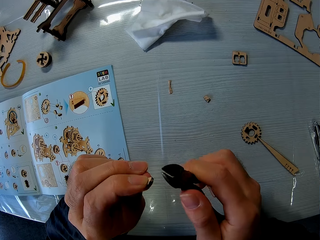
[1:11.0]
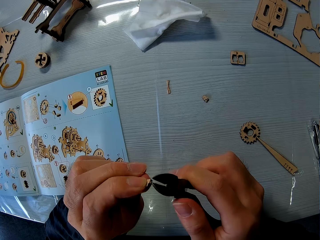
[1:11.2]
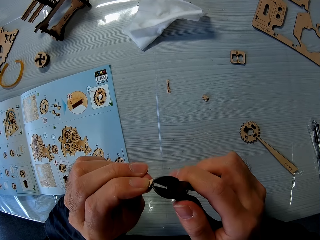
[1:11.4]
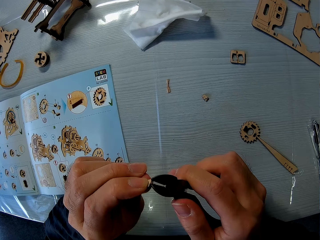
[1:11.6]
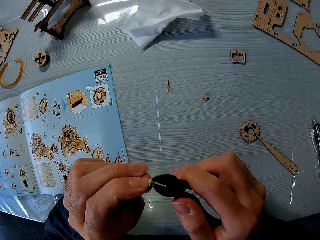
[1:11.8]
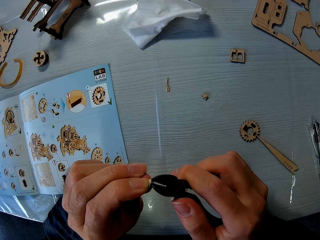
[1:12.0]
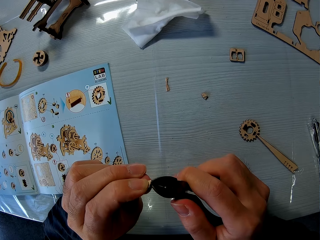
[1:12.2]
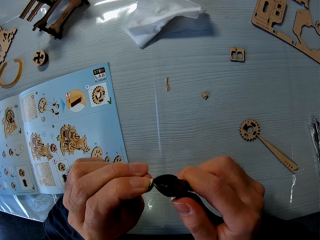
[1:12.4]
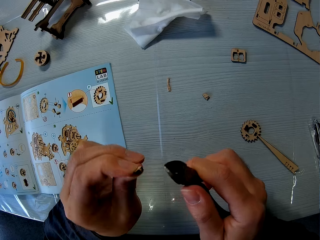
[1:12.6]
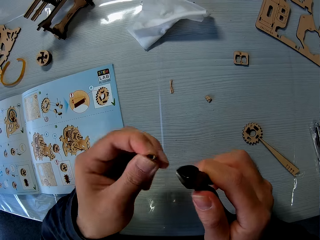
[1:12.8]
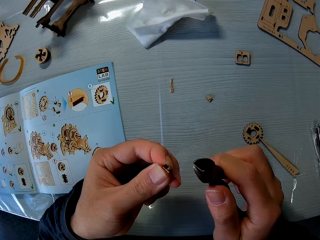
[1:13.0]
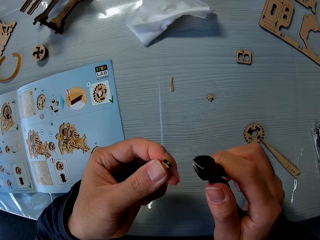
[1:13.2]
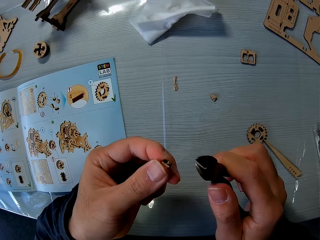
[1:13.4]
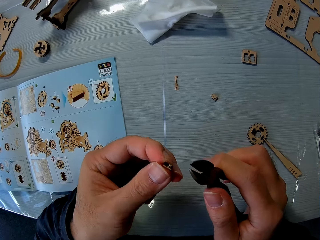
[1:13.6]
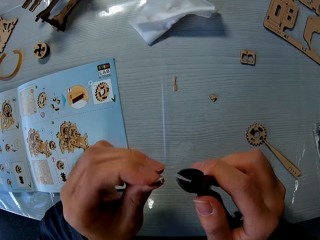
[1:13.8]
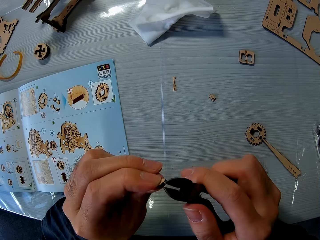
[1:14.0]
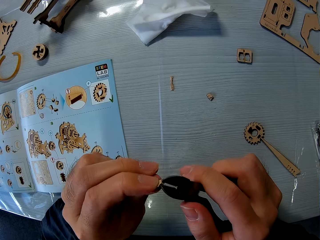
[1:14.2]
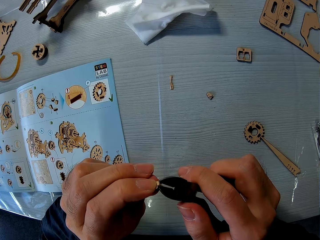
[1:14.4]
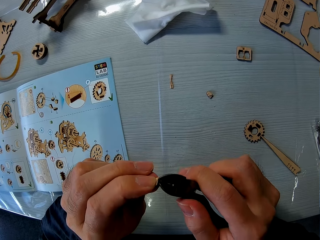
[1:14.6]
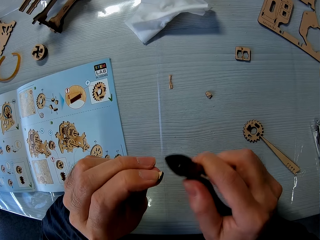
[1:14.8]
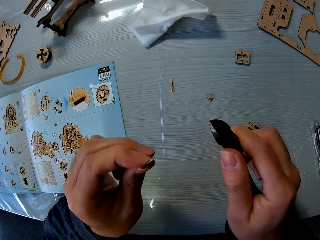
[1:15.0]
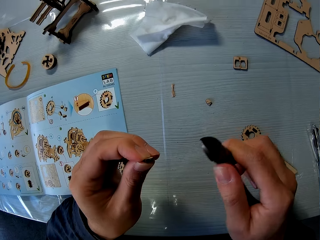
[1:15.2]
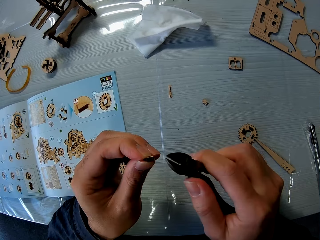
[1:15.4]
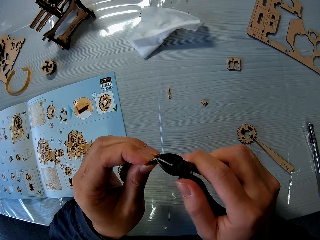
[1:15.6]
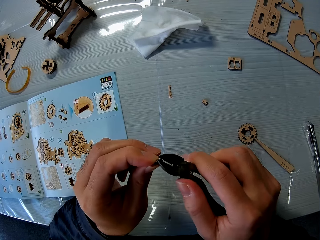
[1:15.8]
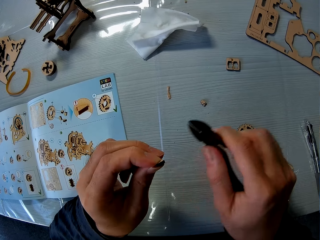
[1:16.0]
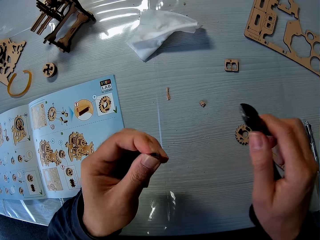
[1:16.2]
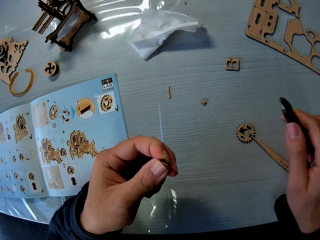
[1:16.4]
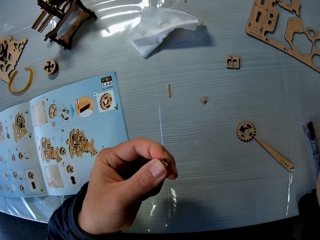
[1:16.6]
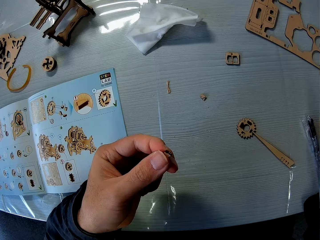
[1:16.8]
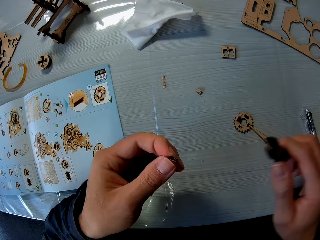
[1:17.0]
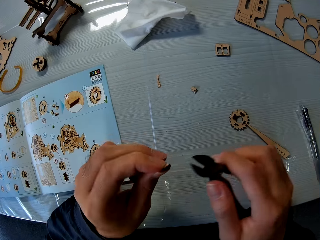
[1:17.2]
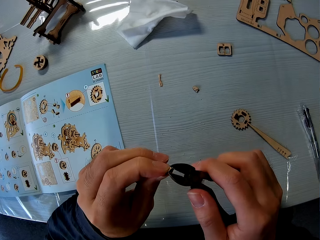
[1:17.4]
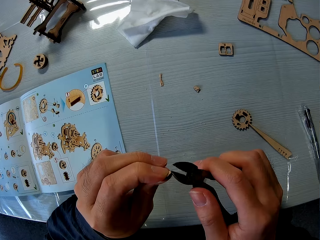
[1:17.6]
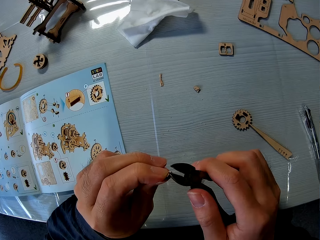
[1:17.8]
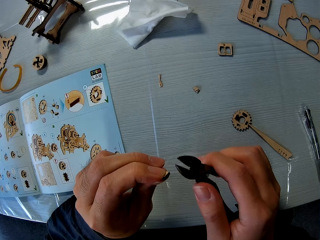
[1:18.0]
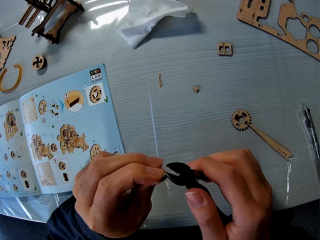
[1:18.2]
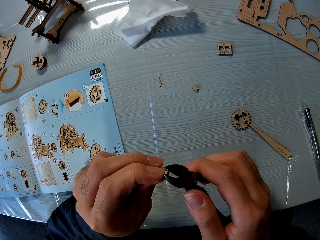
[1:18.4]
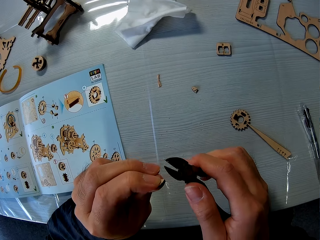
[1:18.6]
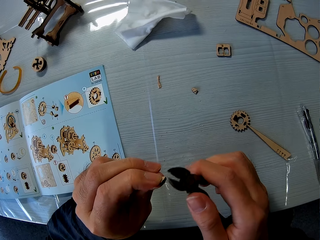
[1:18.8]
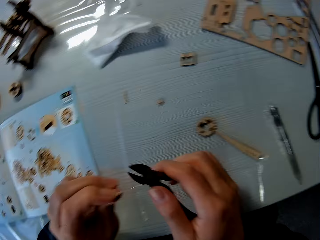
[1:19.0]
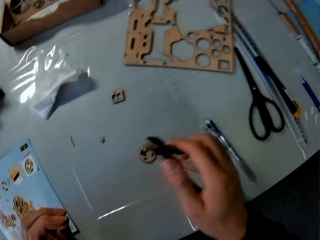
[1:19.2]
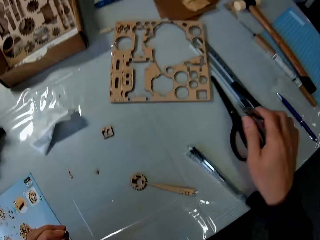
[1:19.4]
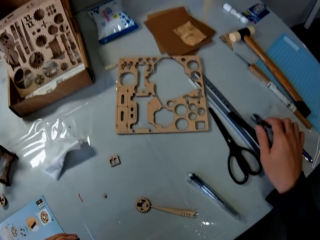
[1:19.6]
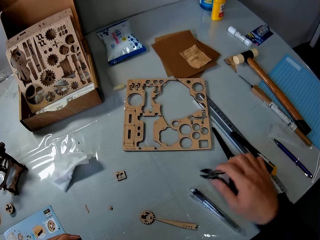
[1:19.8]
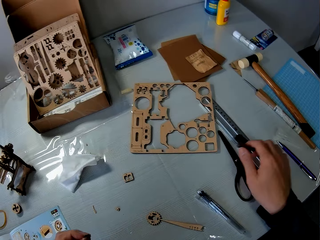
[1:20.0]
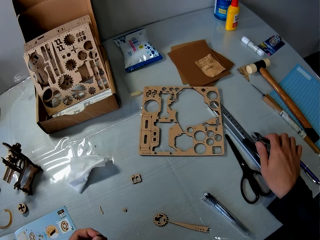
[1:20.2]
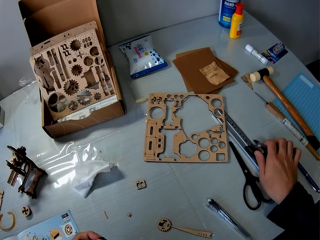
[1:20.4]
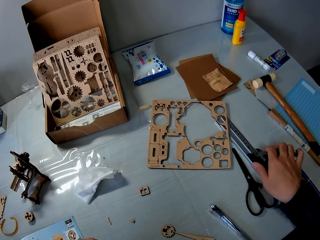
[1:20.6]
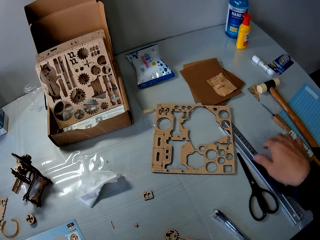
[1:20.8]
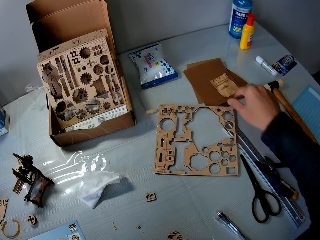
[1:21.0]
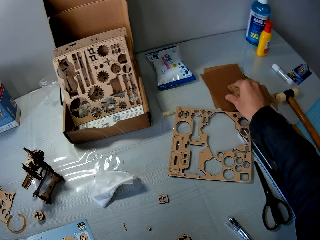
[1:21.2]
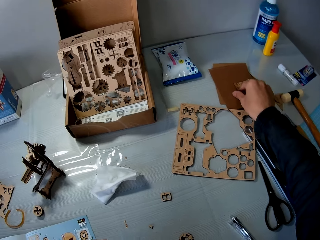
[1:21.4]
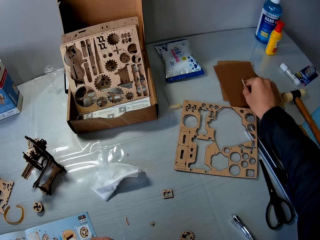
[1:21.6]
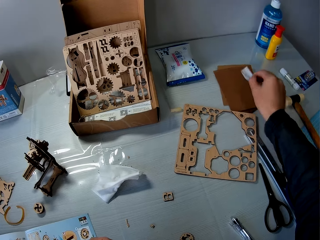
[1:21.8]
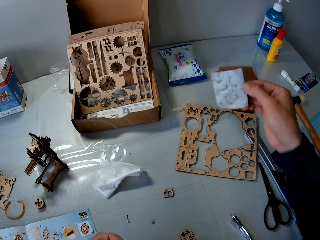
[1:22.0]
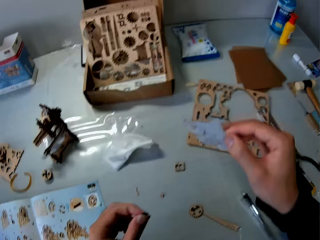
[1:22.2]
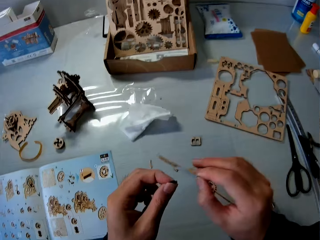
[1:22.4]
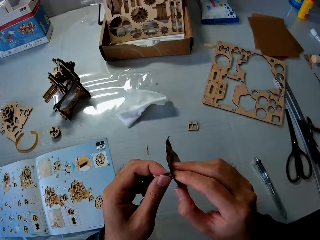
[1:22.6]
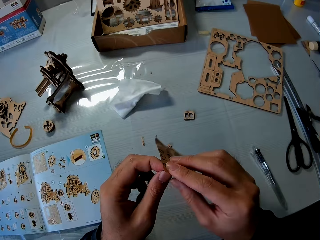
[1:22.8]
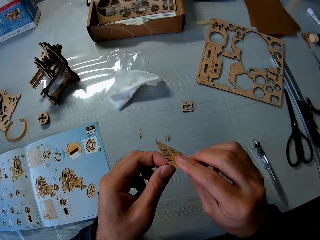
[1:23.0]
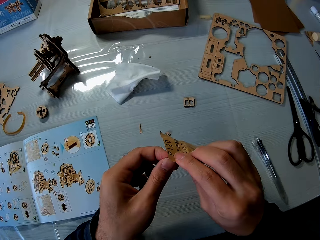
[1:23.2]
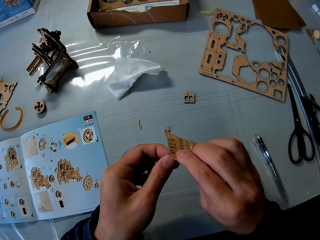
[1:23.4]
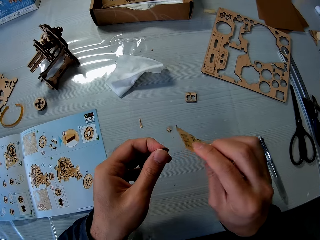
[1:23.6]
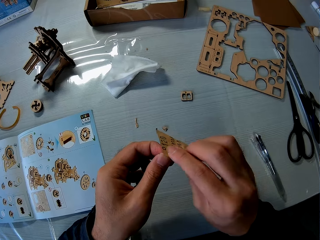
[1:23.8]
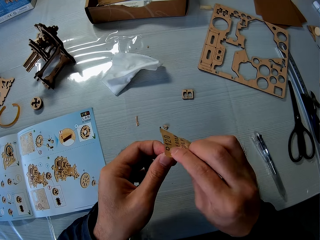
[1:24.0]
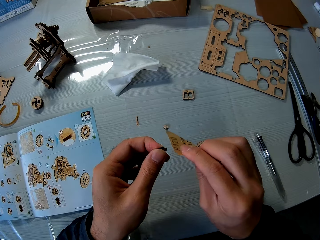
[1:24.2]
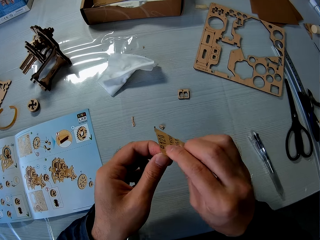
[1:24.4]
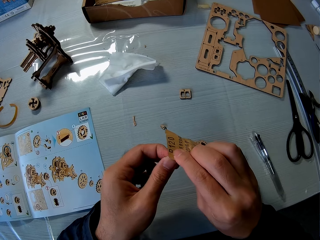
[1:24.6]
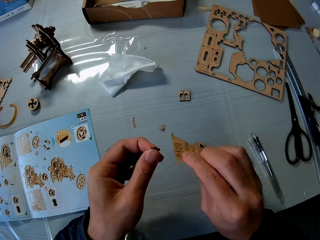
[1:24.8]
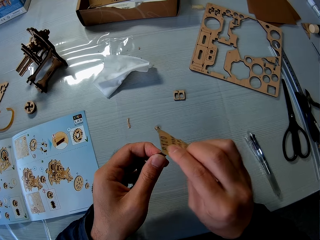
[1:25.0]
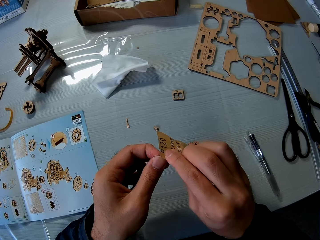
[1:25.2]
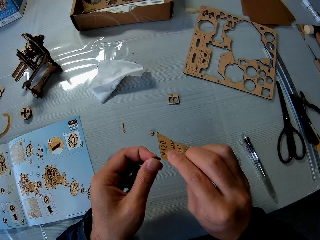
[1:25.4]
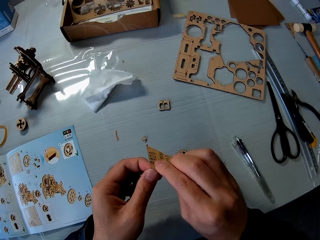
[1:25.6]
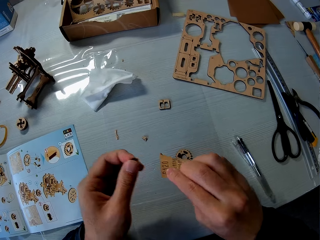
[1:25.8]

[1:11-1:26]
The camera wearer stares on a woodcraft. He cuts the woodcraft with a shear. He drops the plier in his right hand on the table. He picks up a piece of mechanical model from the table with his right hand. He uses the piece of mechanical model in his right hand on the piece of mechanical model in his left hand. He picks up a sandpaper and scrubs the woodcraft with the sandpaper.

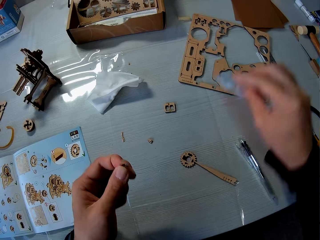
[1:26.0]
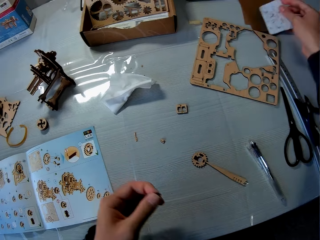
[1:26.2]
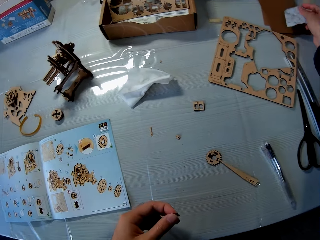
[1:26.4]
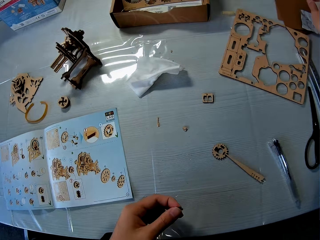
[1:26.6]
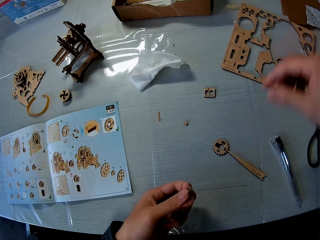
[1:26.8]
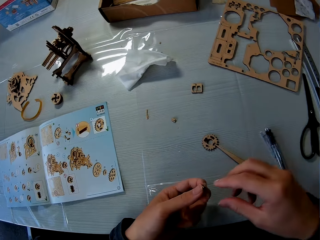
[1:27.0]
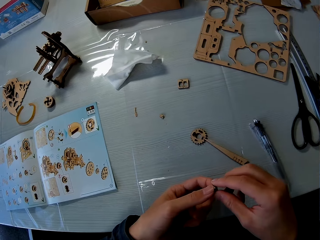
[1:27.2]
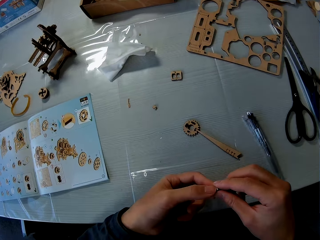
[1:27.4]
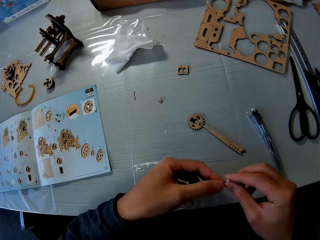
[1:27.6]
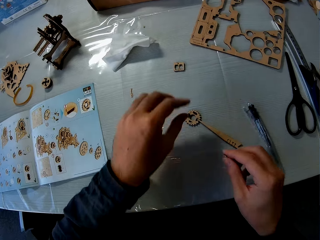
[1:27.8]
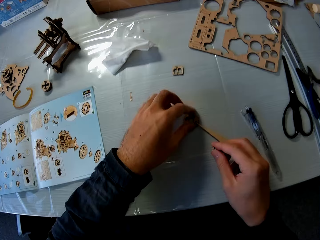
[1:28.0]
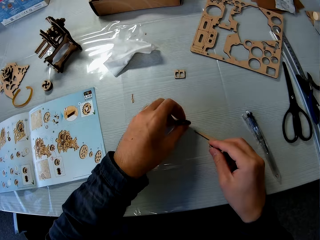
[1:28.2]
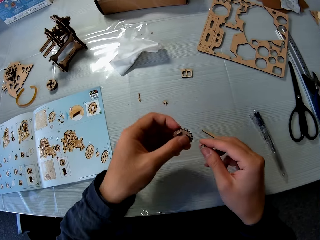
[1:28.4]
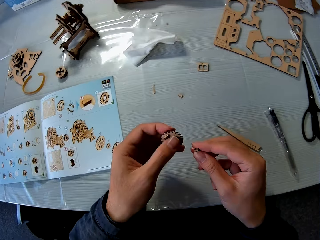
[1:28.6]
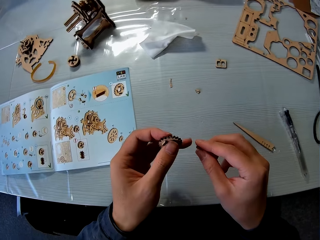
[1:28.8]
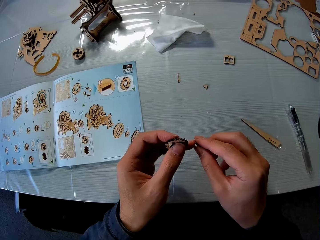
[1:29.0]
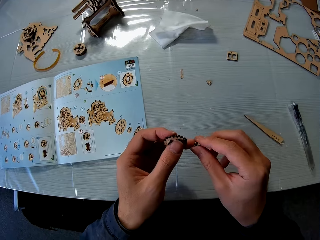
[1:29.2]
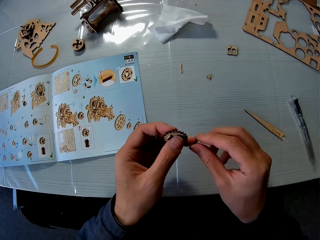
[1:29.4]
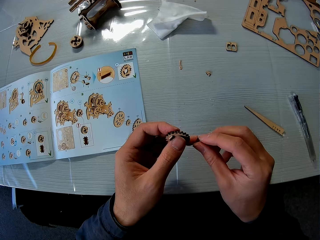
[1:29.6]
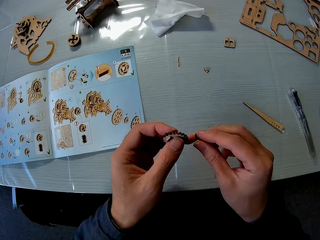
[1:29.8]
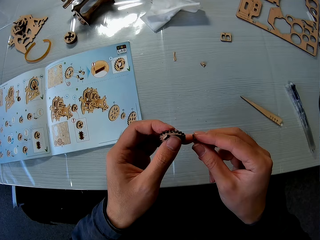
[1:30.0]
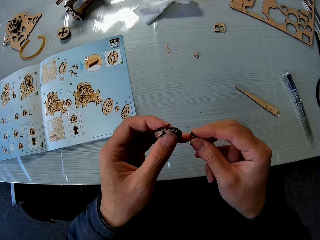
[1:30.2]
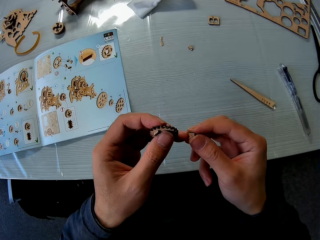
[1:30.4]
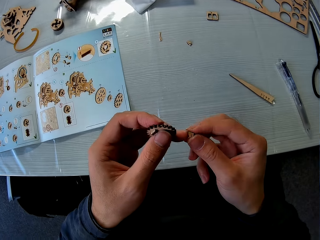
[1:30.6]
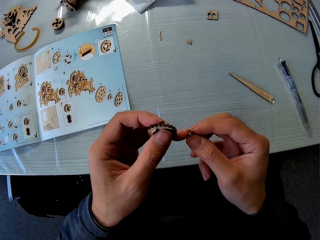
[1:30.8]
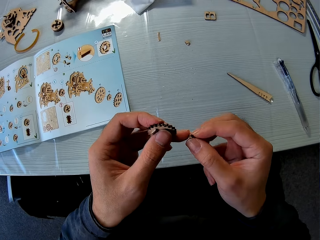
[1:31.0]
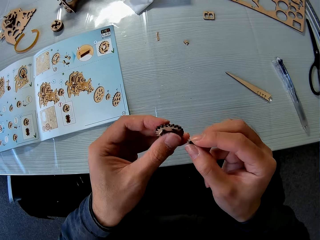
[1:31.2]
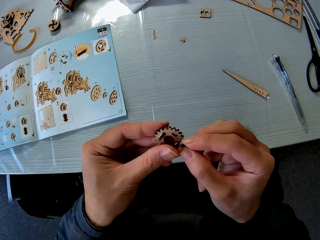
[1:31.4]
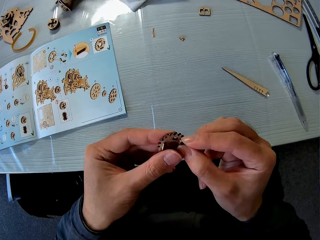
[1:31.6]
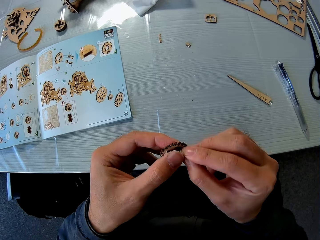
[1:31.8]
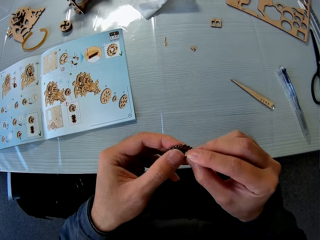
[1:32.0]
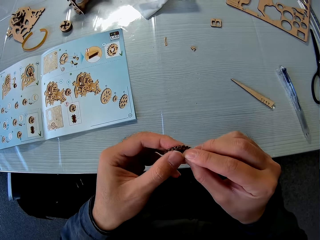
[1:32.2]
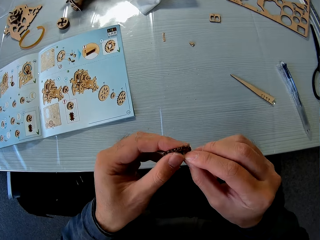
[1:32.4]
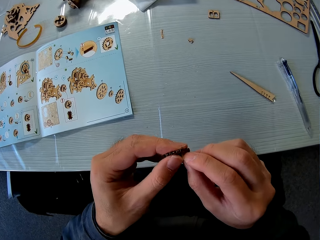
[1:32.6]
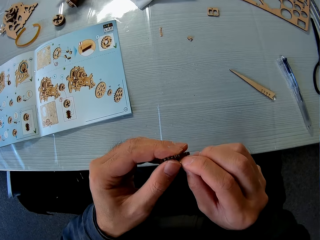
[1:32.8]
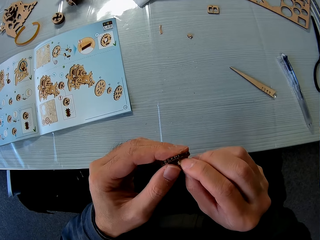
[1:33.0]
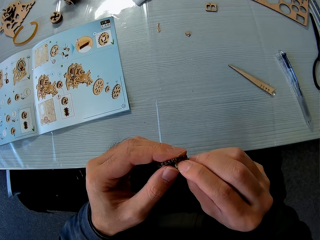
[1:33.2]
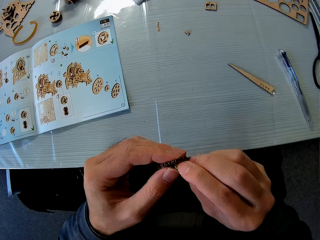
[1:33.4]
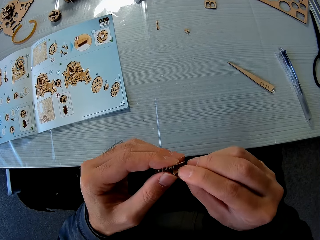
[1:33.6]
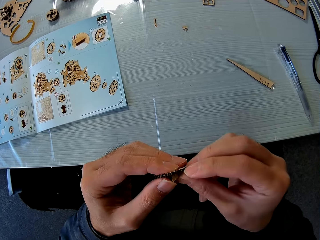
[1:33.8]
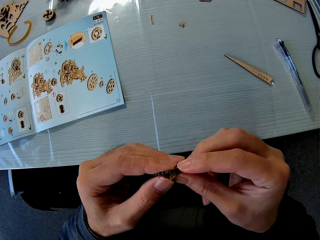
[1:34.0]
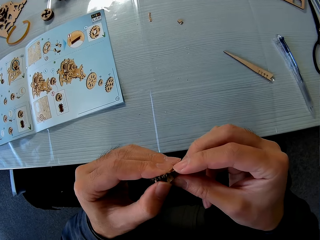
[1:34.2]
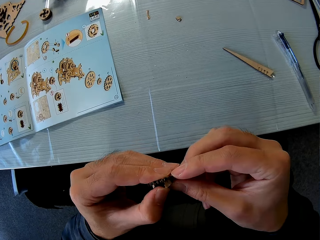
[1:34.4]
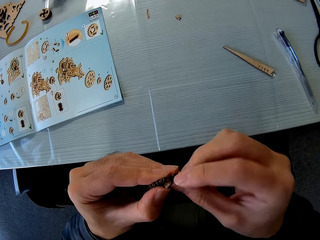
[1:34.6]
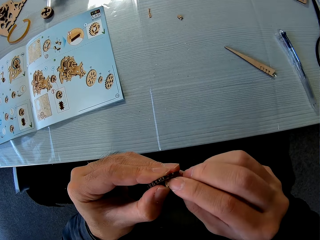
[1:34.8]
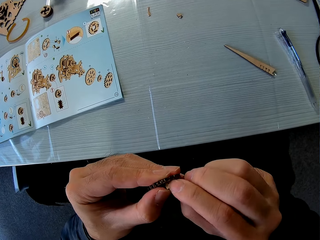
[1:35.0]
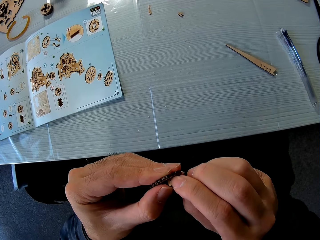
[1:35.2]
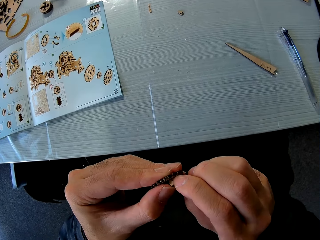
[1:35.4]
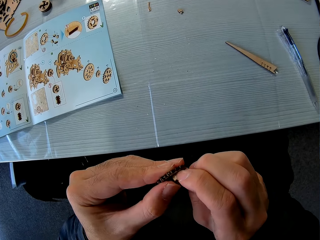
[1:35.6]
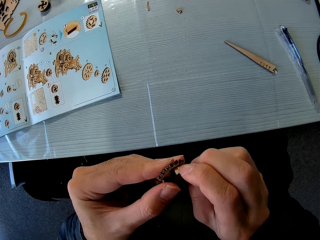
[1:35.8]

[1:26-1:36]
The camera wearer drops the piece of mechanical model in his right hand on the table. He passes the piece of mechanical model in his left hand to his right hand. He picks up a piece of mechanical model from the table with his left hand. He fixes the woodcraft. He couples the piece of mechanical model in his right hand to the piece of mechanical model in his left hand.
